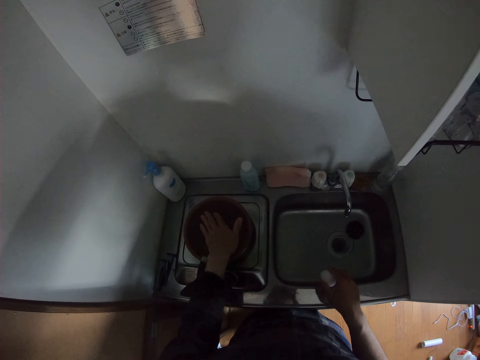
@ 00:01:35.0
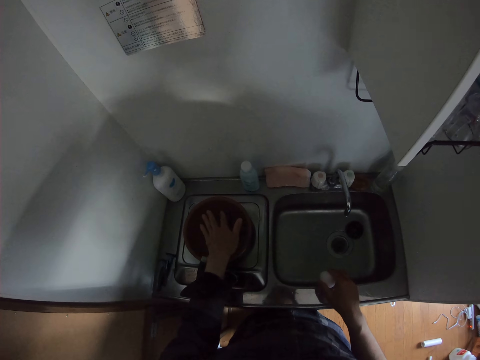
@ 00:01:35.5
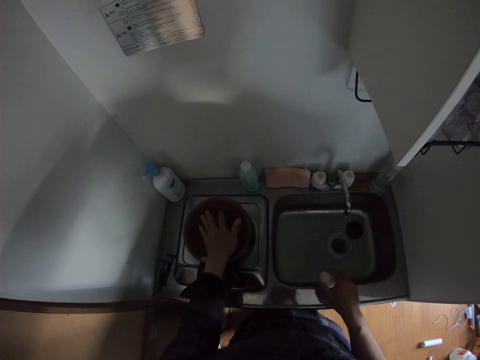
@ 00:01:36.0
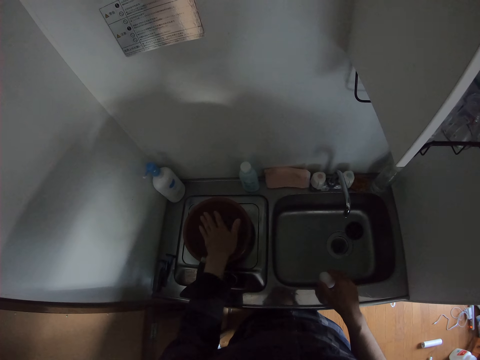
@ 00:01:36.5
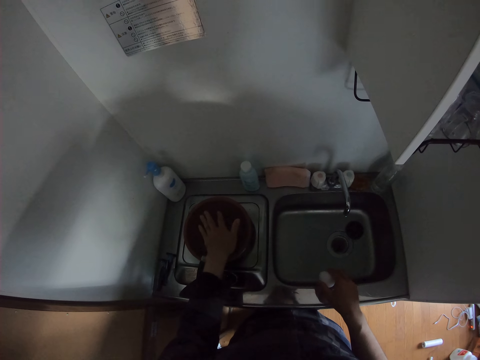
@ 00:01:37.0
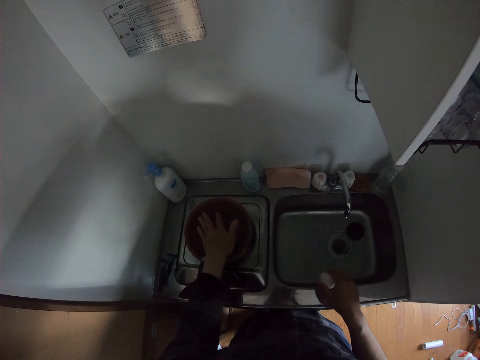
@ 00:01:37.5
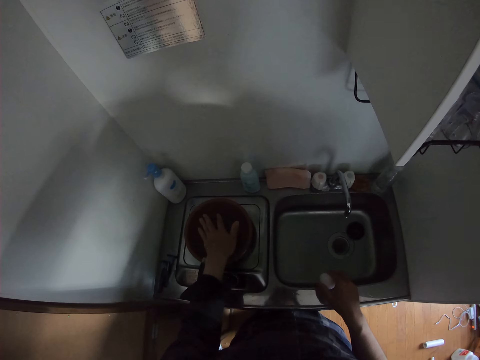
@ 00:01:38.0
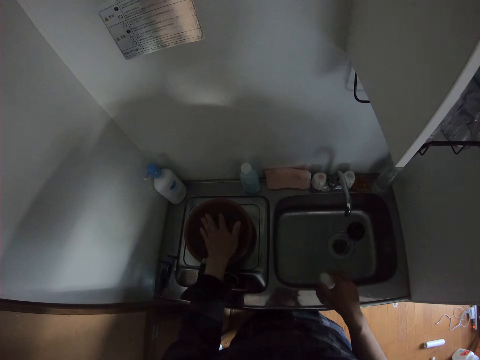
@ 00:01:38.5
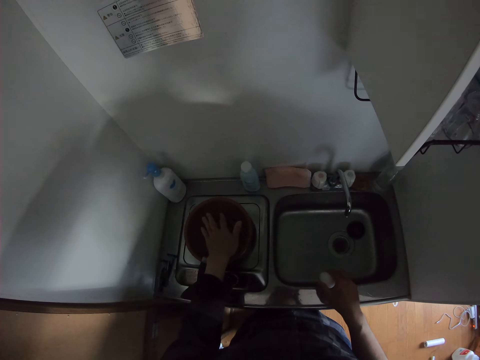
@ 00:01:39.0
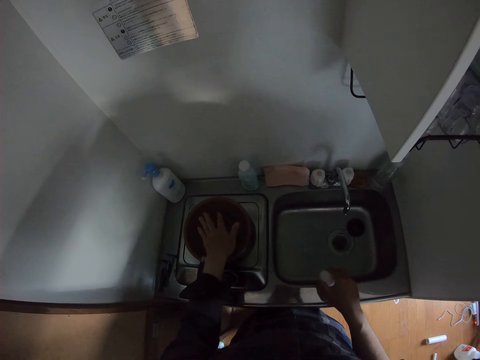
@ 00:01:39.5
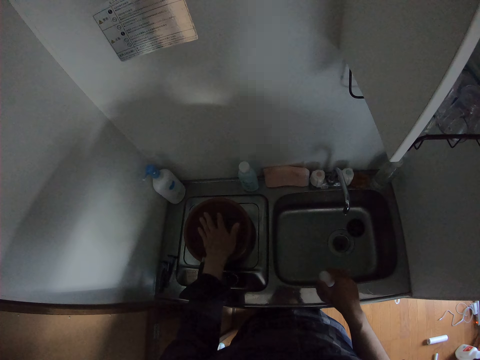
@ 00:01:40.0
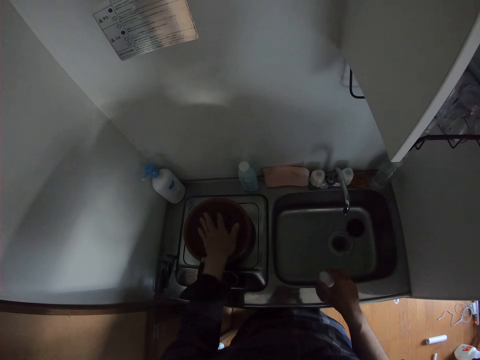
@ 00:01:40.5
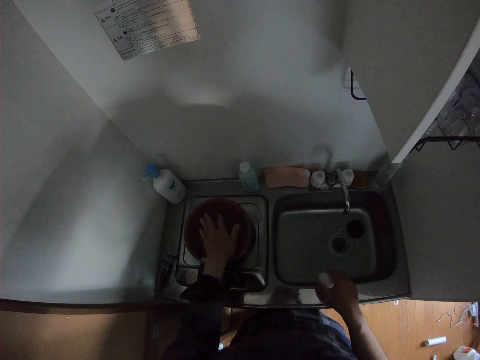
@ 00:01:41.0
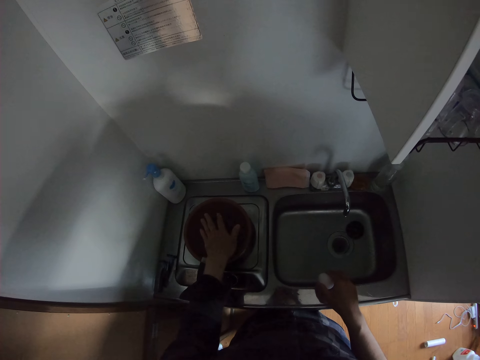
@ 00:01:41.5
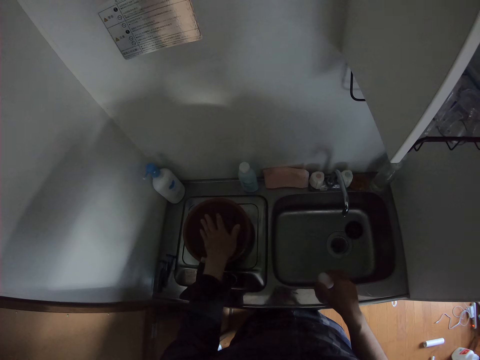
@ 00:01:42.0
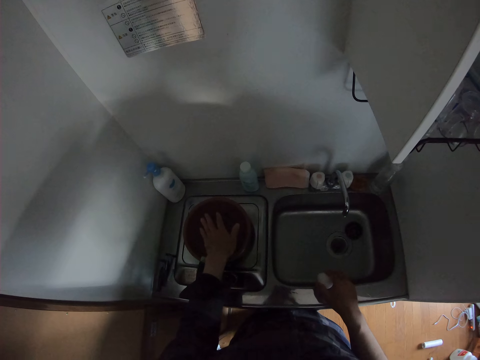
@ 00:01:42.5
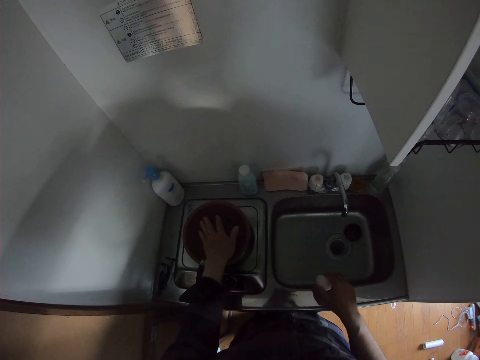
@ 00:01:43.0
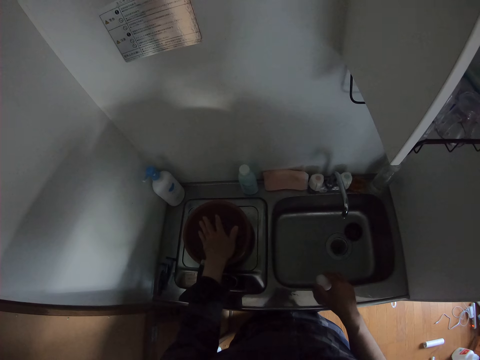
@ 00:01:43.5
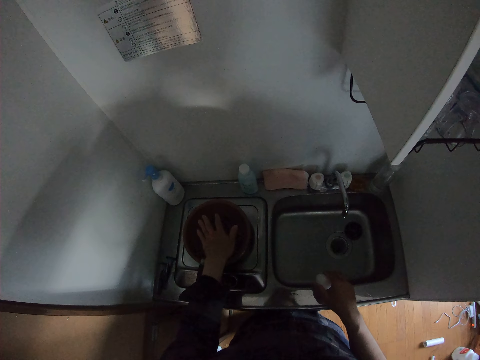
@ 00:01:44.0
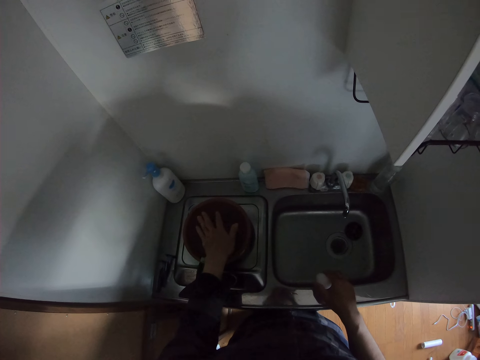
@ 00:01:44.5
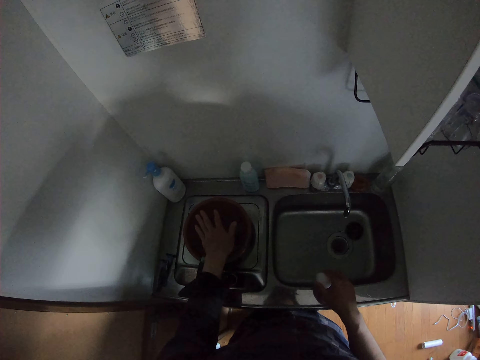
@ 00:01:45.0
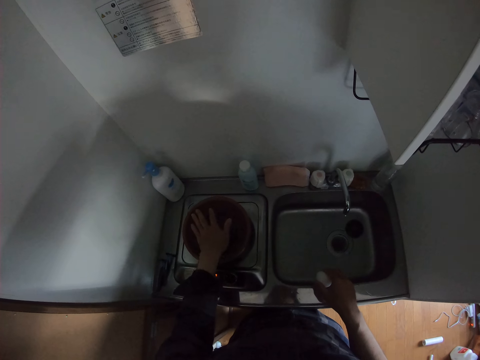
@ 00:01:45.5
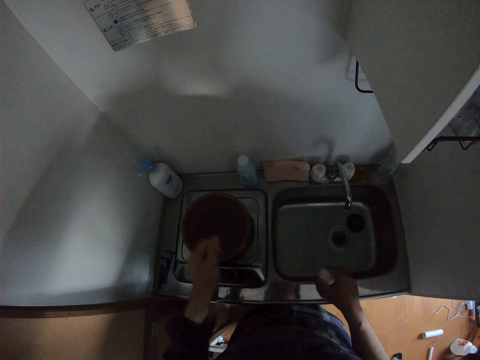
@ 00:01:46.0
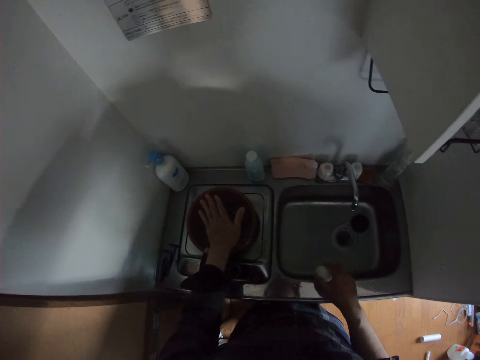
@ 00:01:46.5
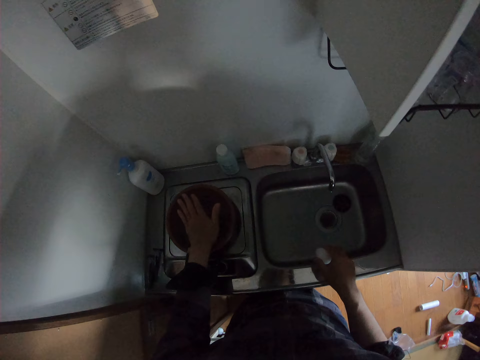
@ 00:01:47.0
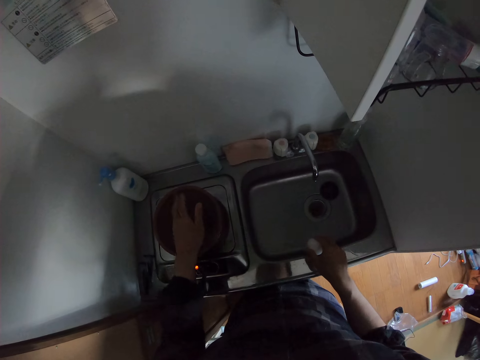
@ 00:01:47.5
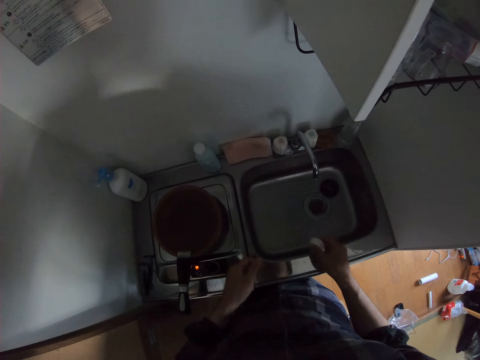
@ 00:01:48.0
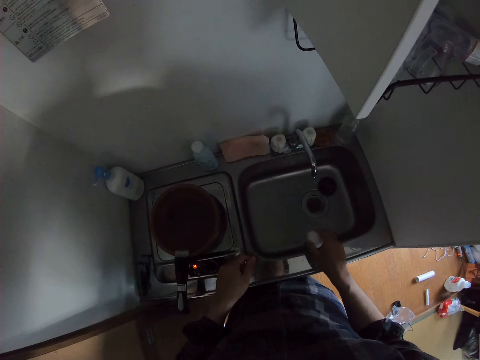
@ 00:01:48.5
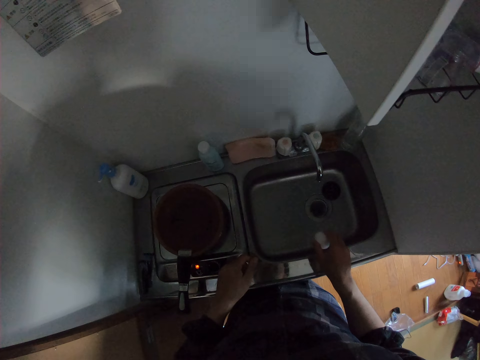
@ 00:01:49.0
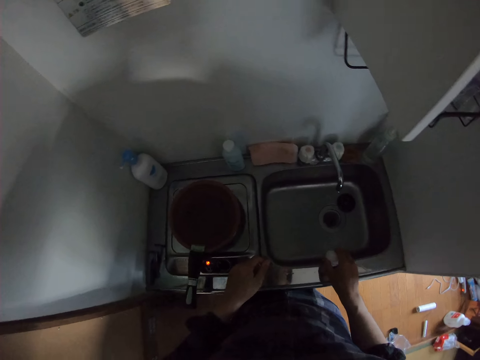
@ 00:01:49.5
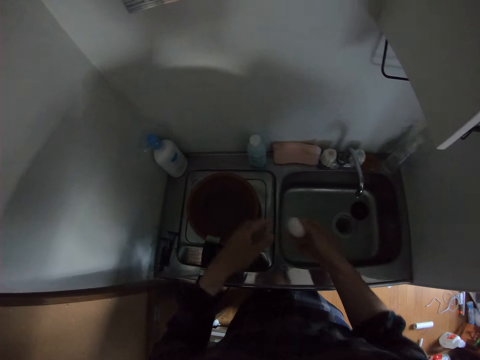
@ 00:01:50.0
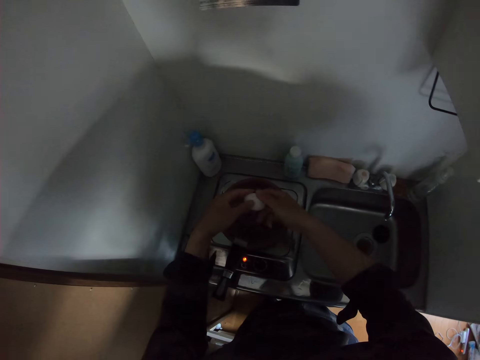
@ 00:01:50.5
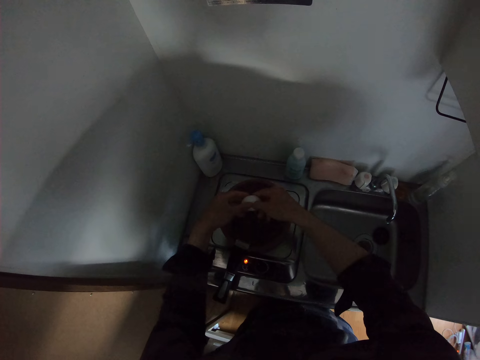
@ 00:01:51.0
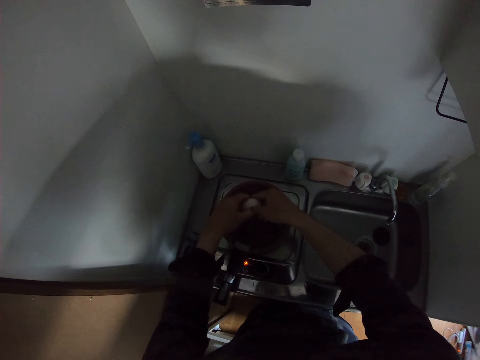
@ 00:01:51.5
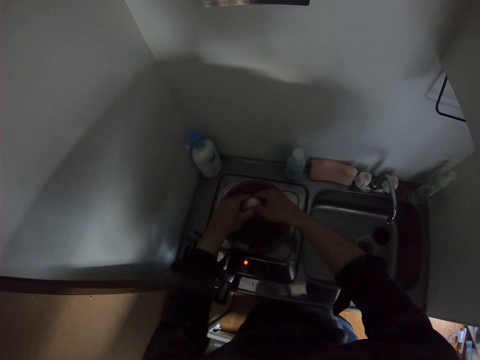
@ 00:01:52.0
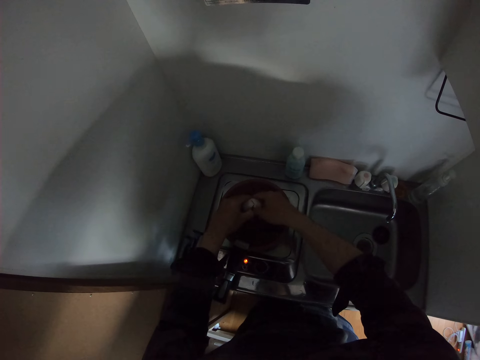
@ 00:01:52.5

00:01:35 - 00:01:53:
The camera wearer breaks the egg shell. He hits the egg in his right hand on the edge of the sink. He pours the egg into the frying pan.

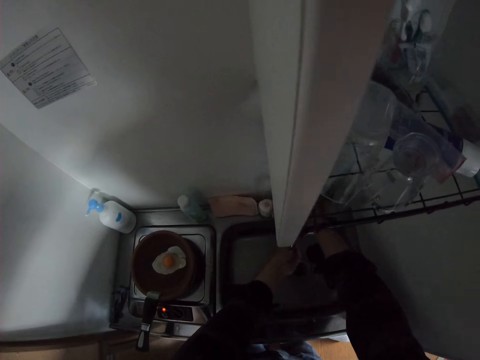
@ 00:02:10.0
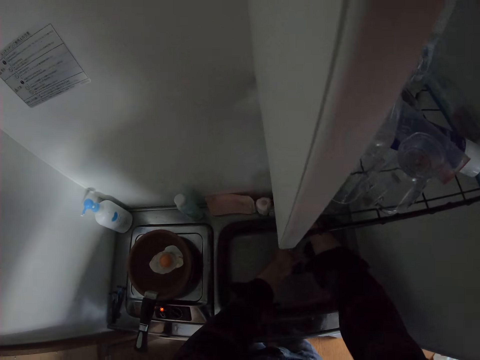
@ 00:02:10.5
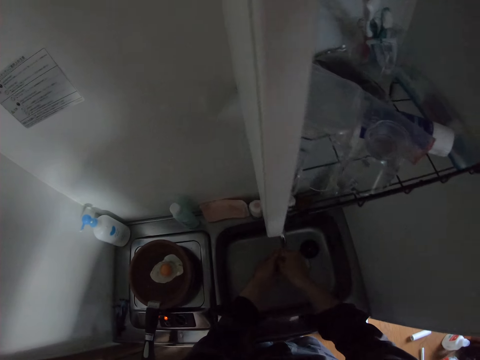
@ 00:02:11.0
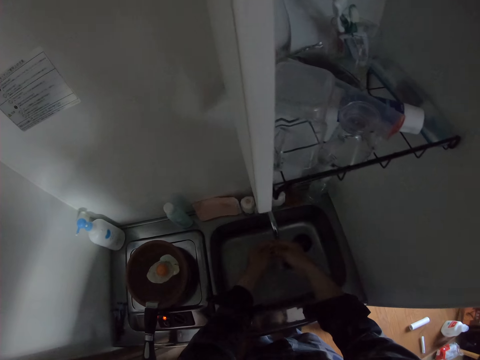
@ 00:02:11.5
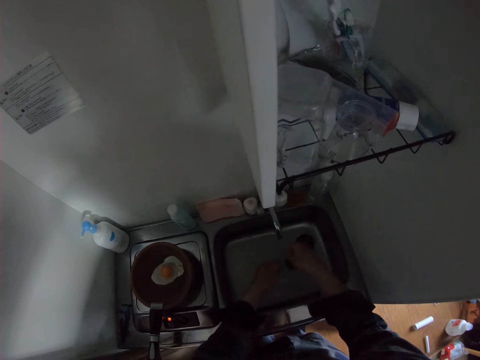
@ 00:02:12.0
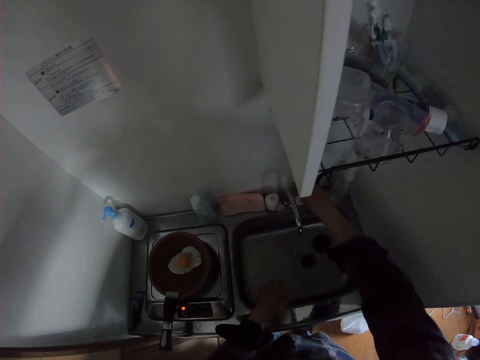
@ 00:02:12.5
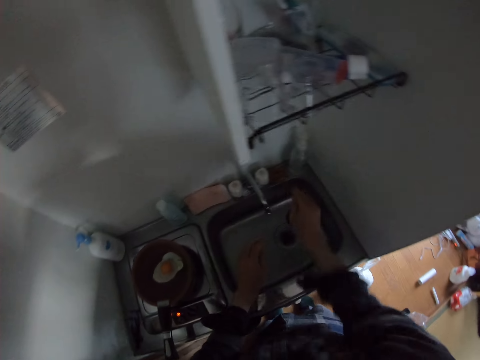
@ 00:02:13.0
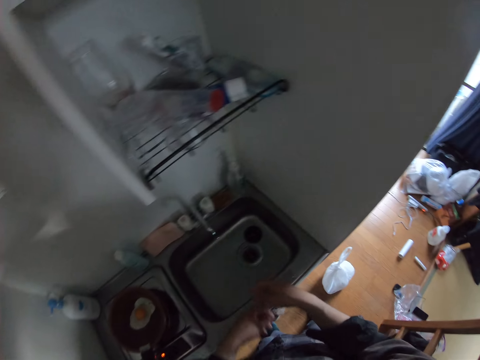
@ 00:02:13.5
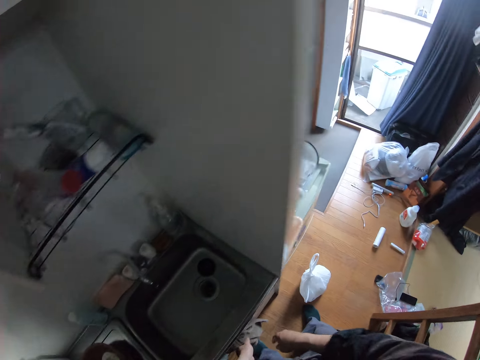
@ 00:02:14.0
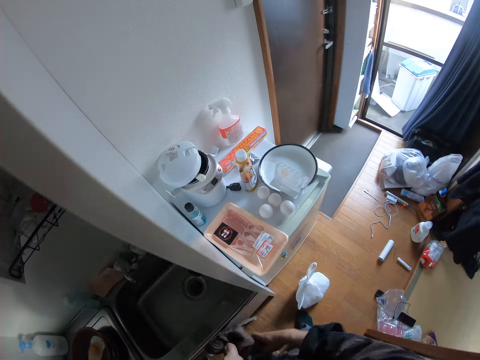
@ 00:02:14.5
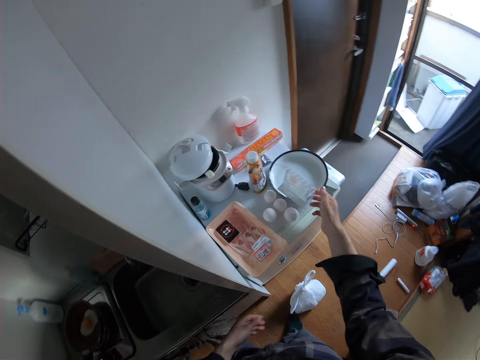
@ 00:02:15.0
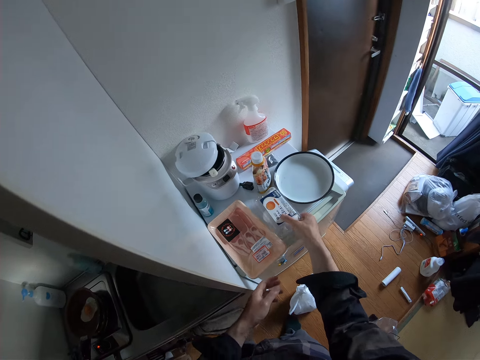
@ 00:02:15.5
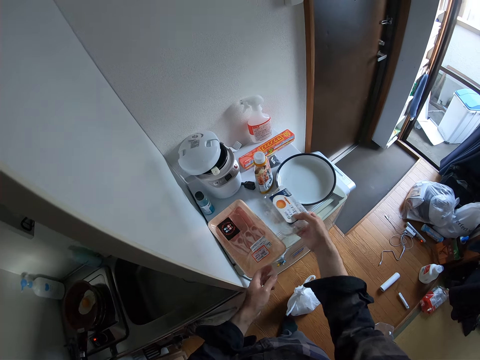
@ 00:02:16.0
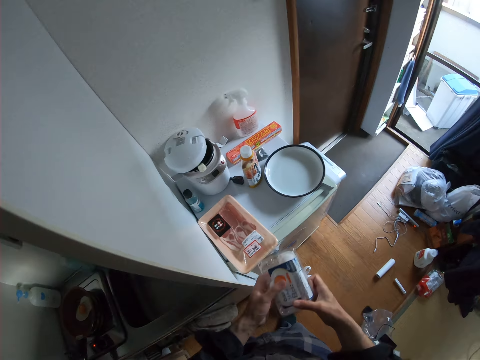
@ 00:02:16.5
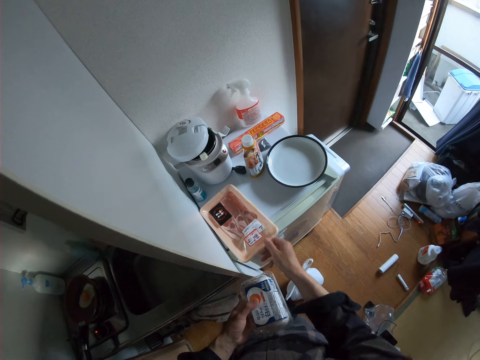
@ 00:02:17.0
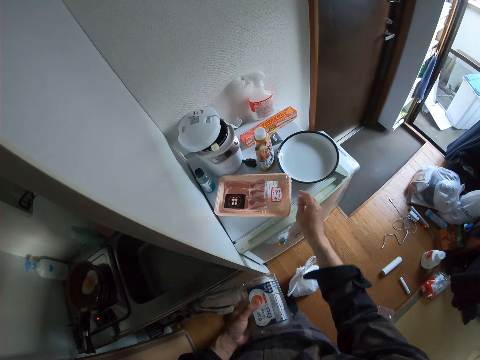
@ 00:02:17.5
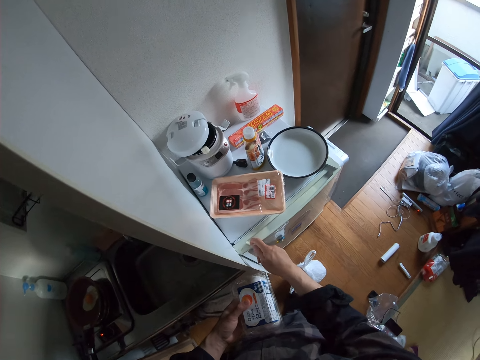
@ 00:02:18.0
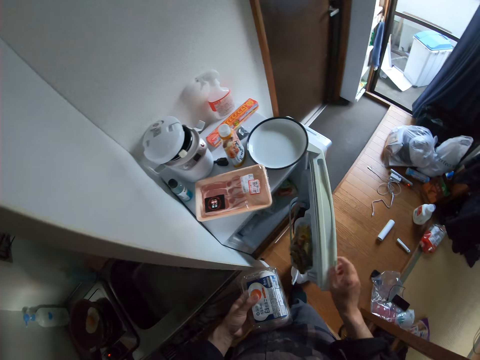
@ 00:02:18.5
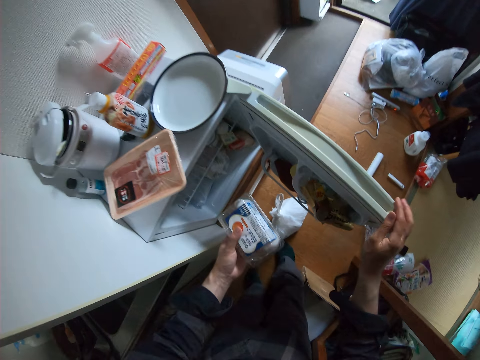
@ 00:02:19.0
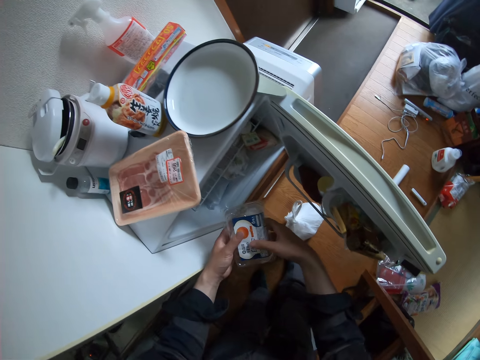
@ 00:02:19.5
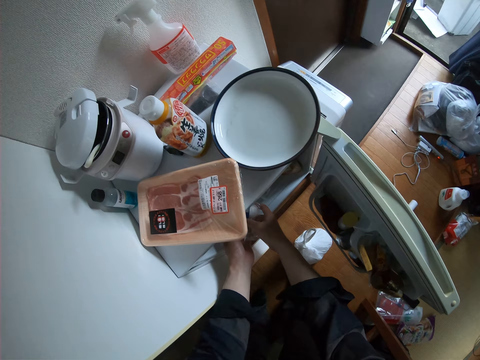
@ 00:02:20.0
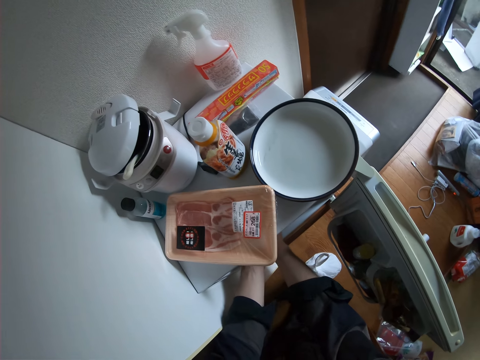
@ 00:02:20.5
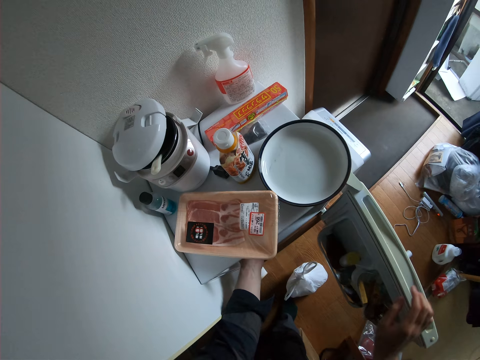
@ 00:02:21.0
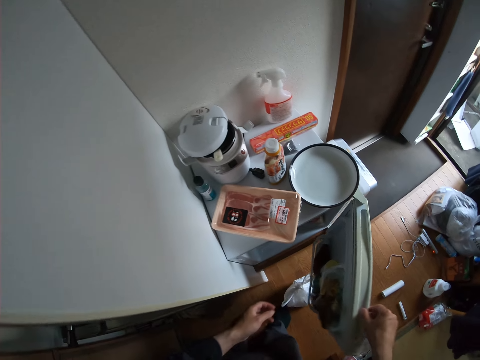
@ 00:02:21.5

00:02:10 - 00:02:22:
The camera wearer turns on the tap. He washes his hand. He closes the tap. He cleans his hand on the towel. He closes the egg dish. He picks up the pack of eggs. He moves the salmon dish. He opens the refrigerator. He puts the pack of eggs inside the refrigerator.
